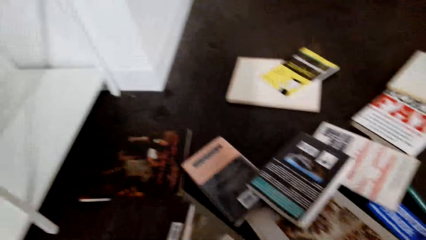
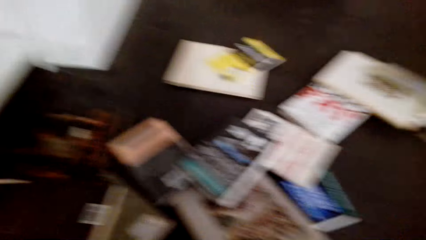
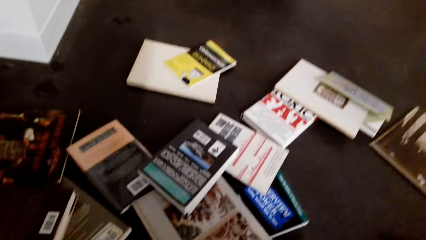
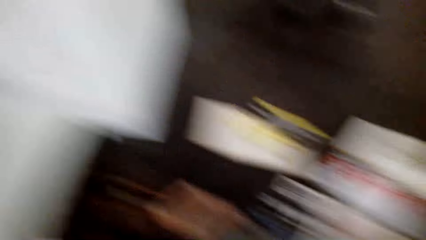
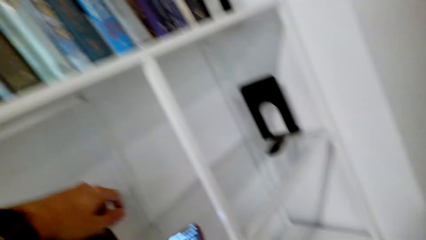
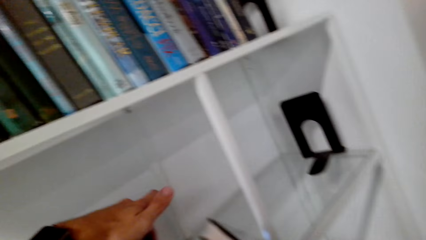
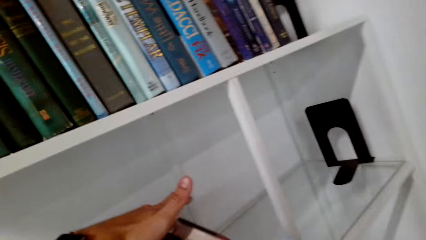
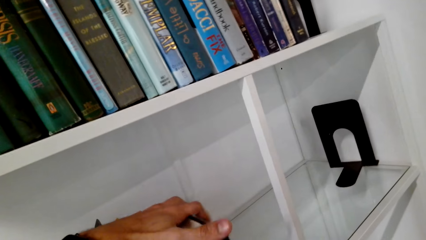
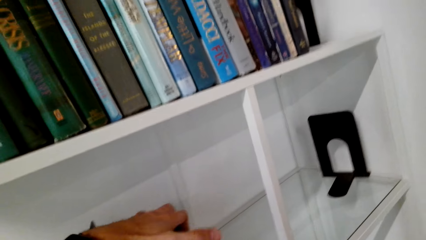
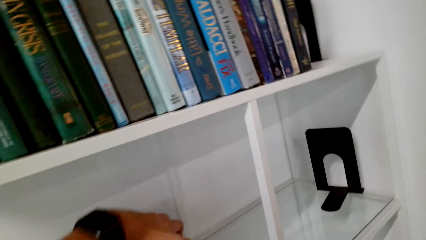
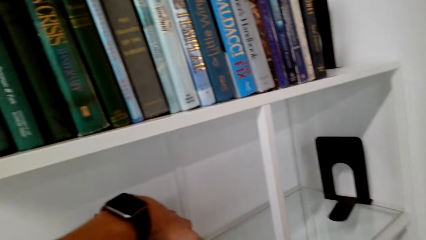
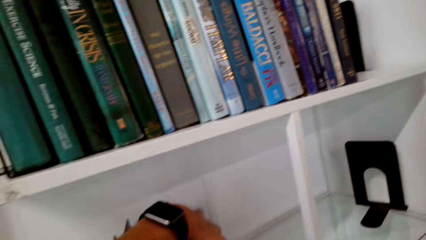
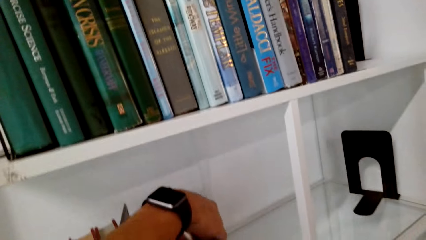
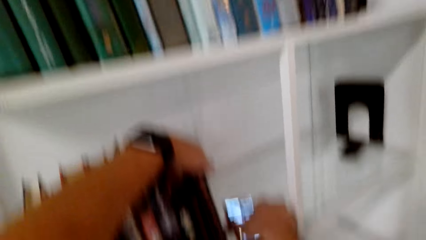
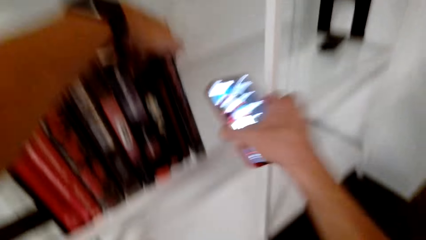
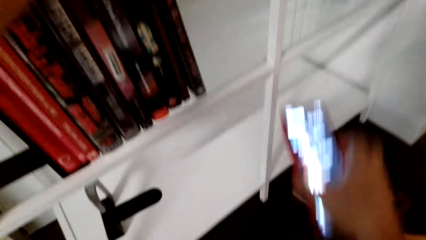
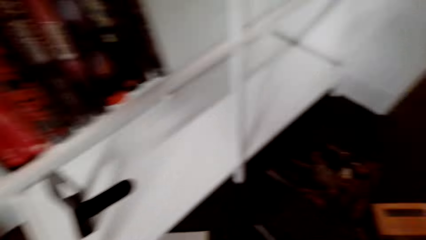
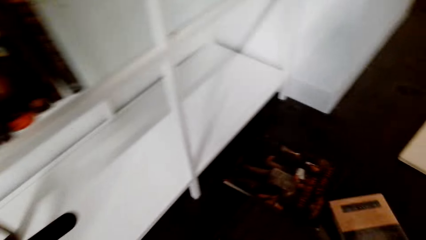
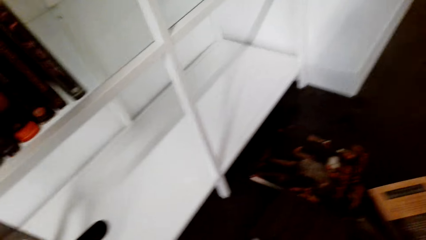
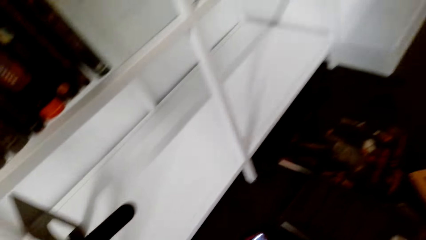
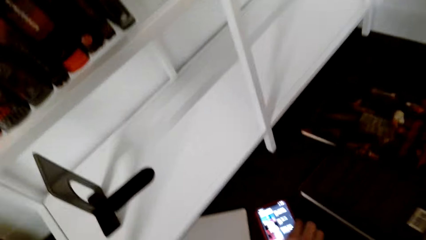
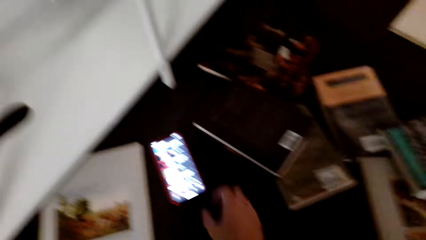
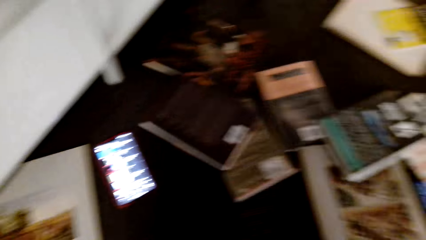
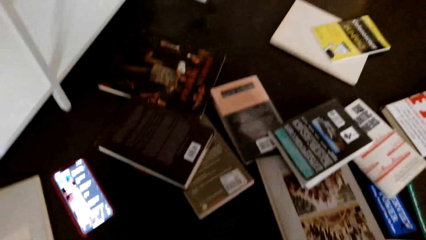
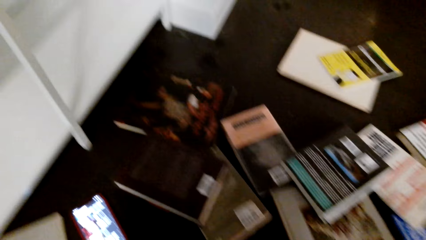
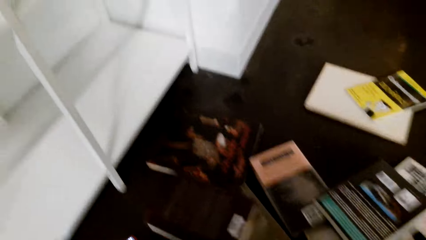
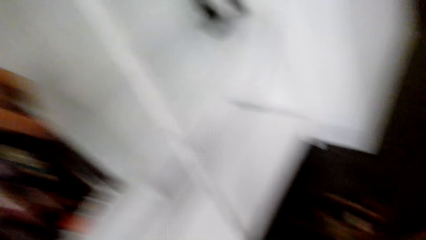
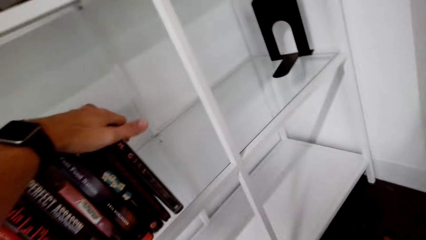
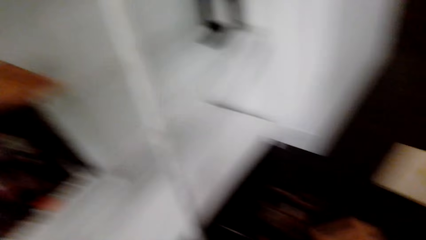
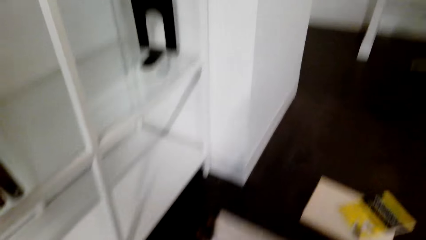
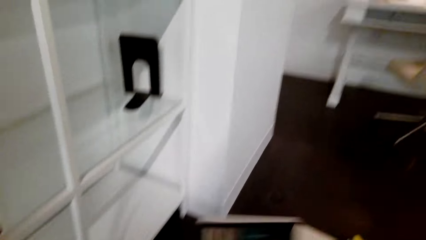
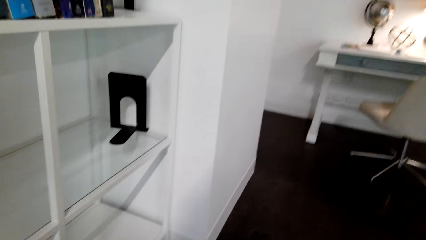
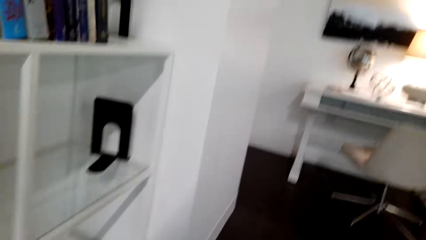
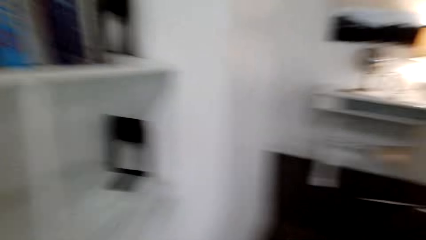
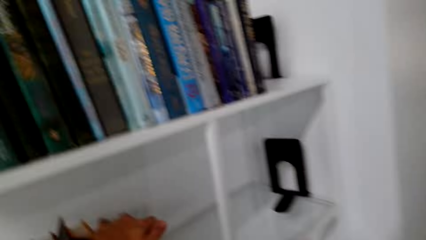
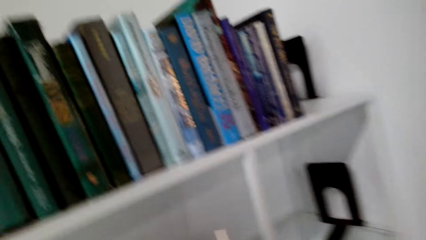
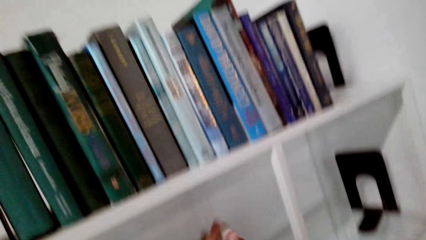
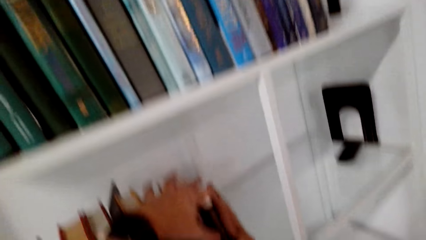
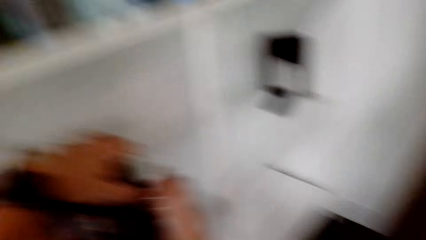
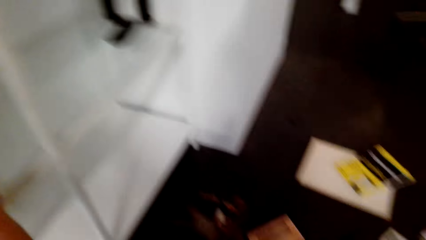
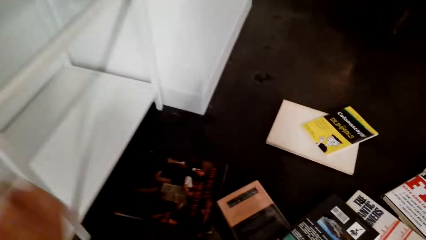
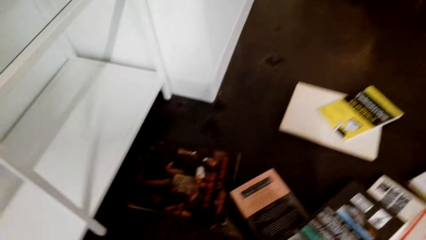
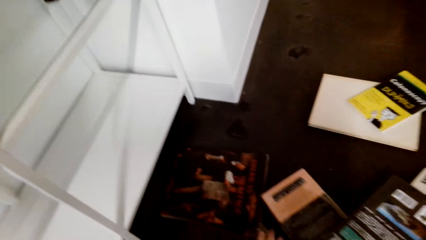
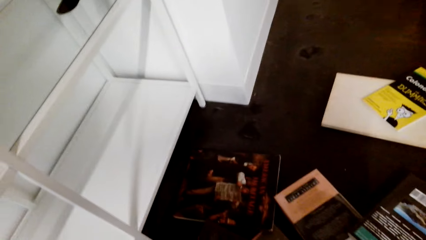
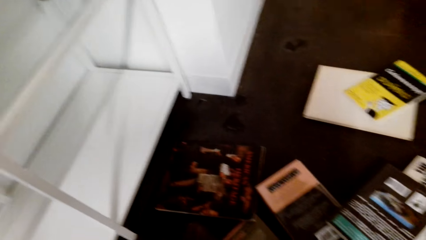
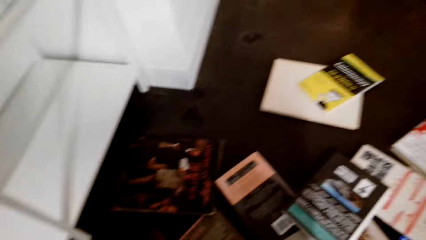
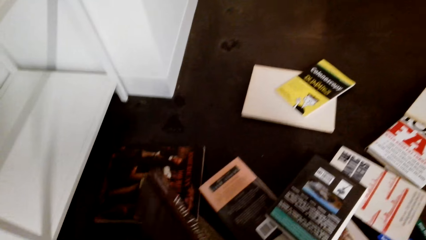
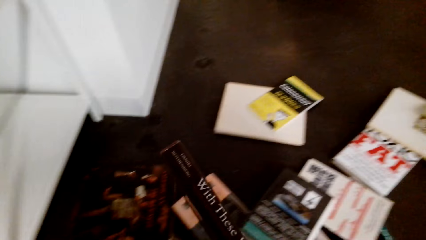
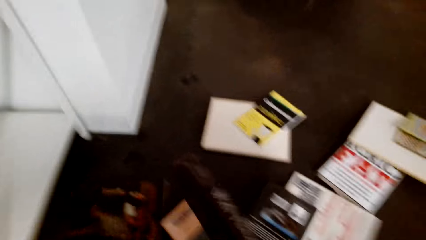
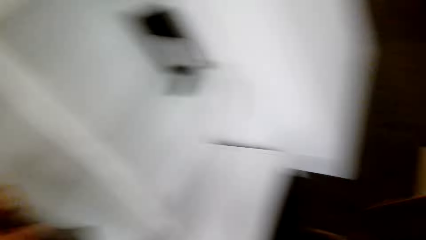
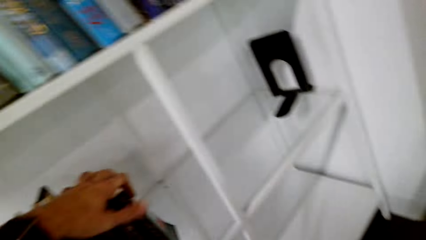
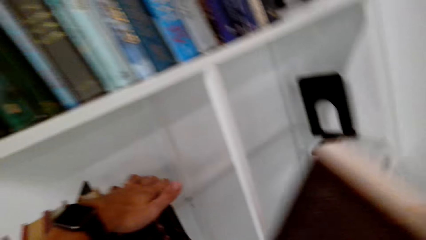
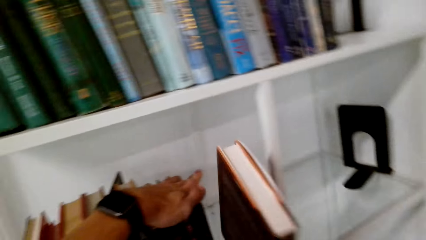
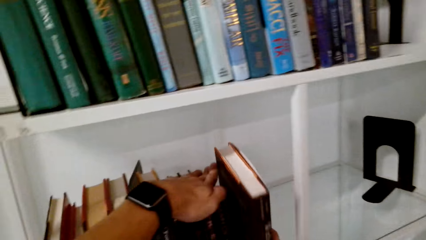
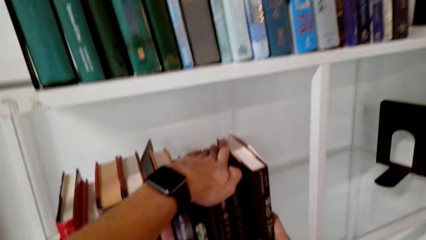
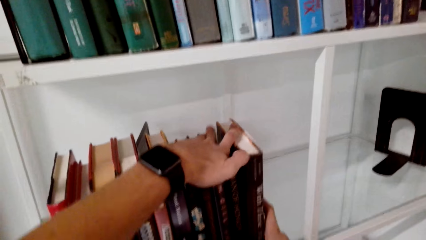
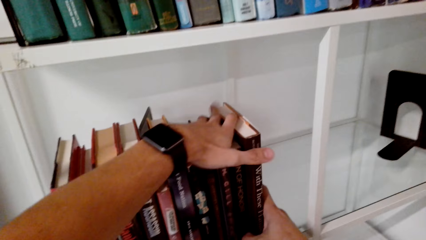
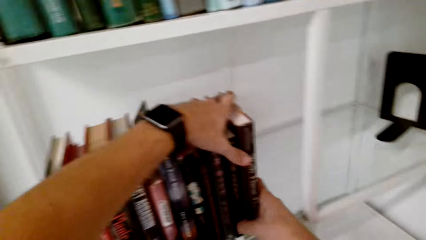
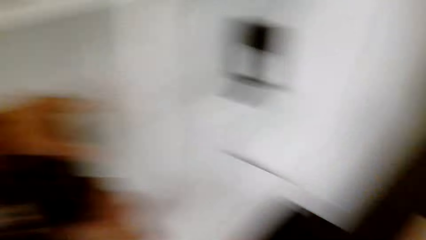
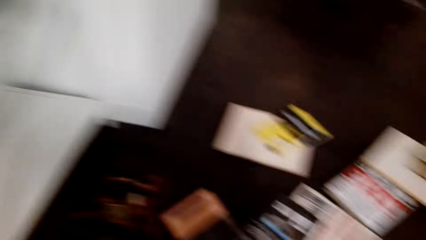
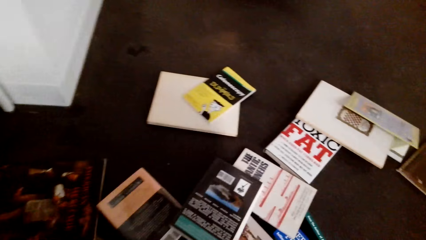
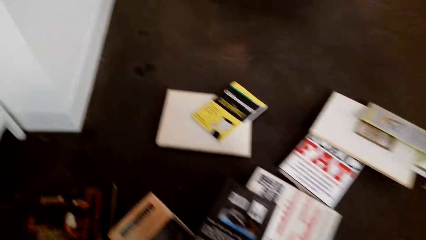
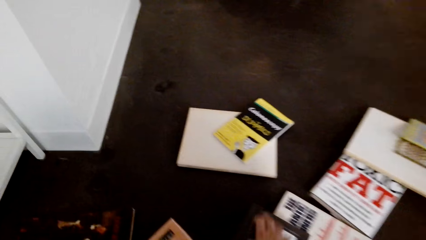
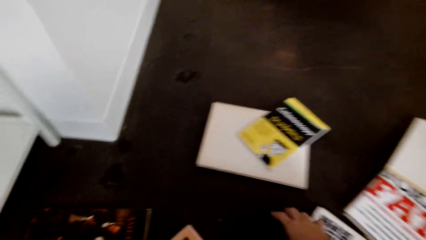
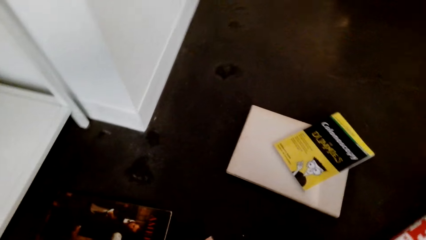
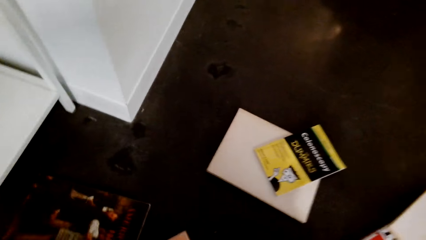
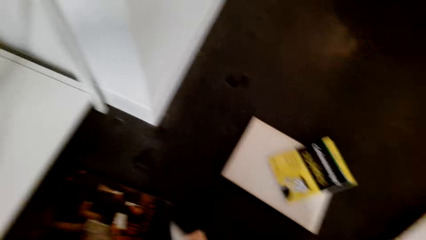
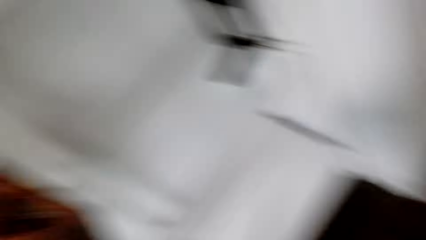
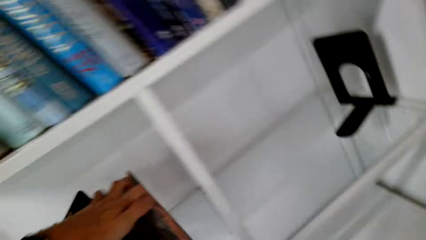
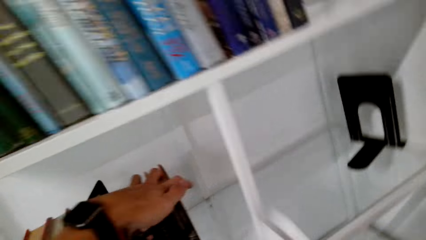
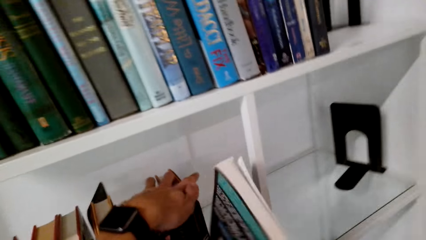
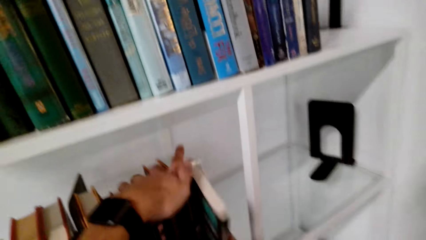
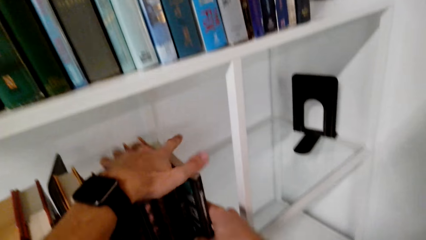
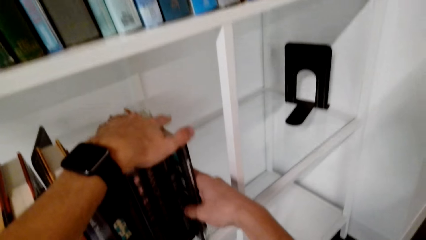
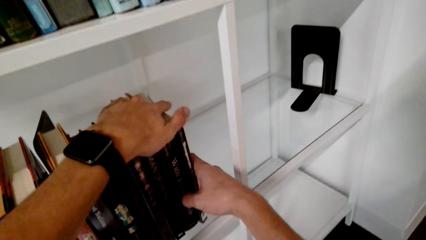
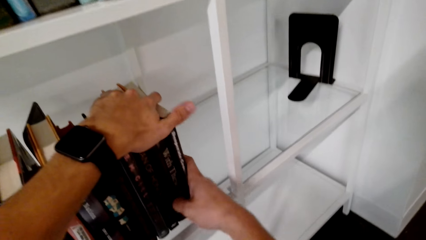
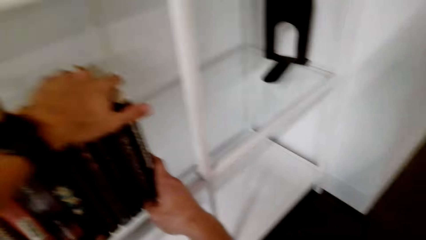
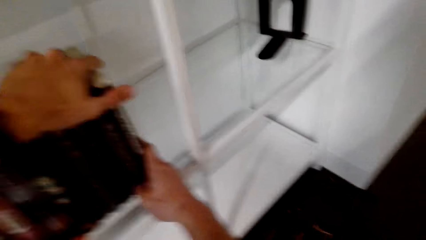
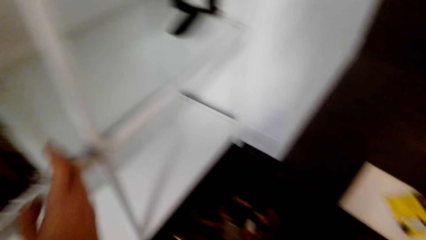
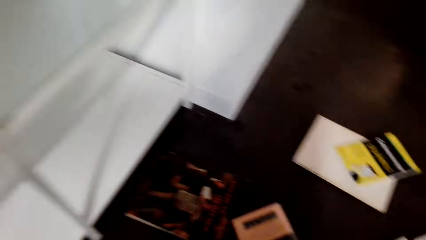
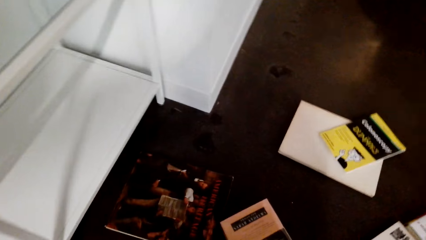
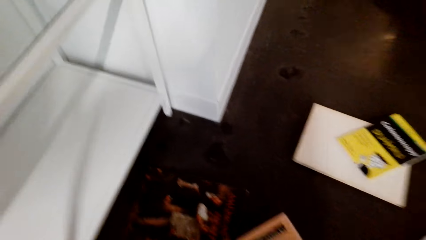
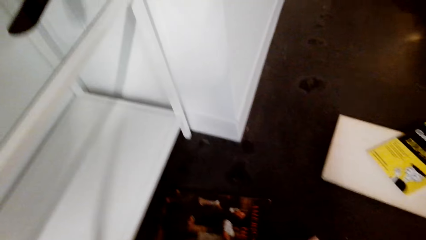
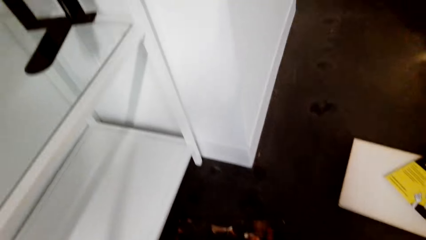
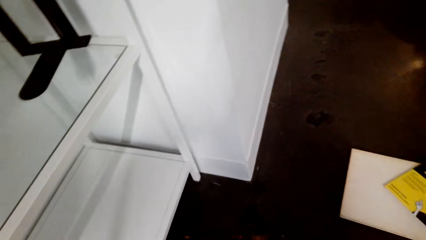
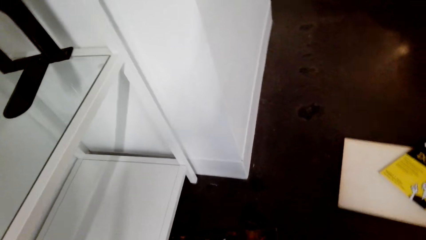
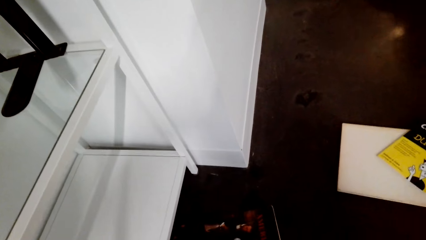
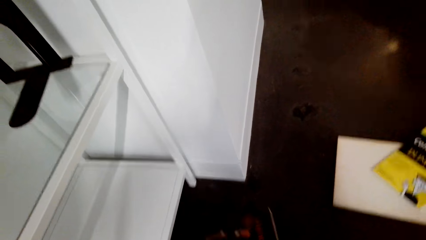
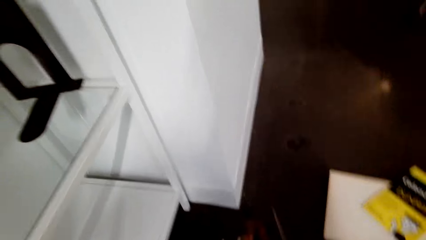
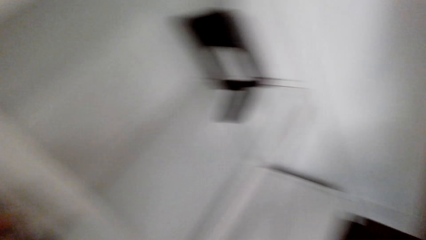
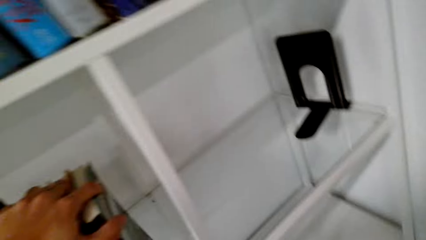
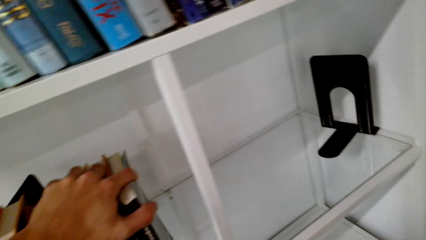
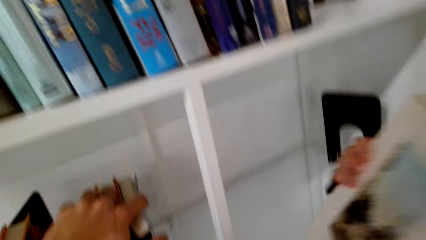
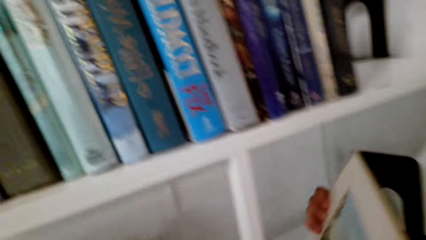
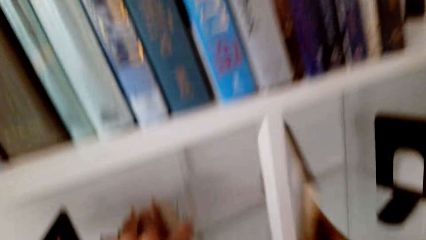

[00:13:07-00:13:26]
The camera wearer picks up a book. They put the book on the shelf. They pick up the phone and put the phone on the floor. They put the book on the shelf. They put the book on the shelf again. They pick up the book from the floor. They put the book on the shelf. They pick up a book.
